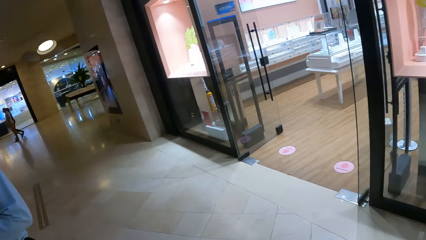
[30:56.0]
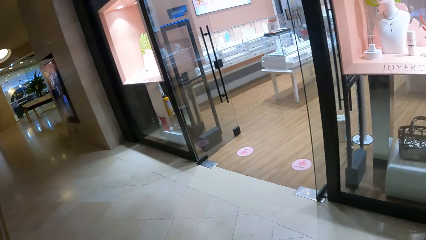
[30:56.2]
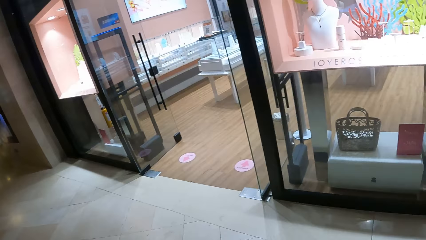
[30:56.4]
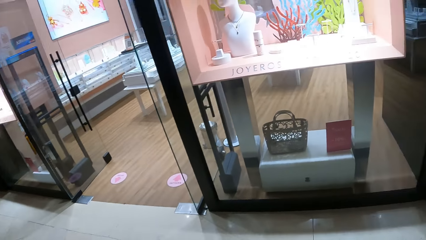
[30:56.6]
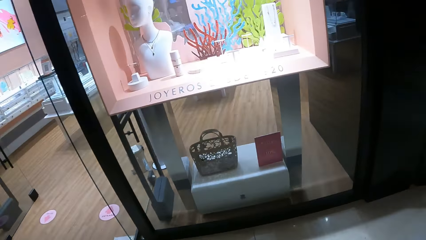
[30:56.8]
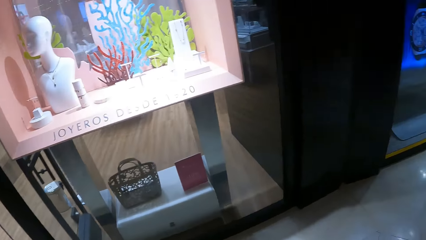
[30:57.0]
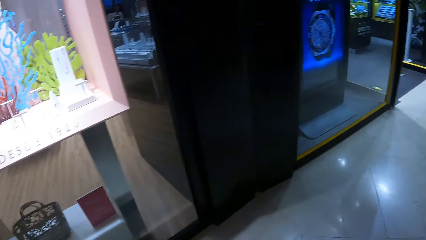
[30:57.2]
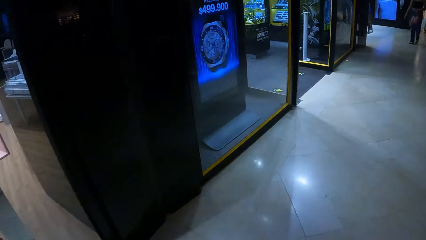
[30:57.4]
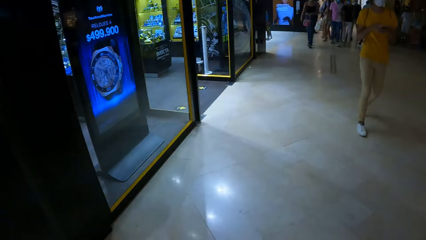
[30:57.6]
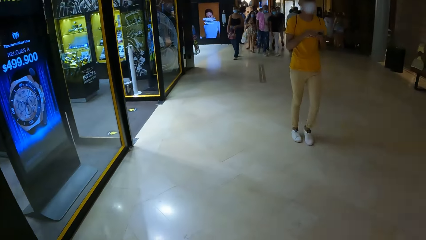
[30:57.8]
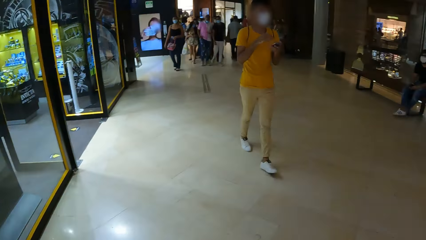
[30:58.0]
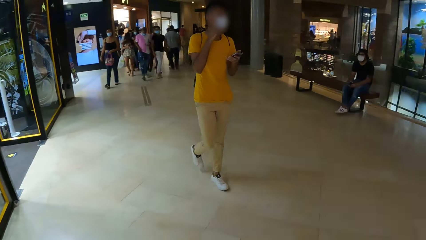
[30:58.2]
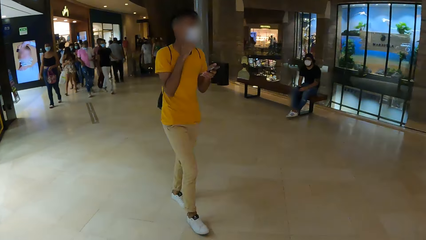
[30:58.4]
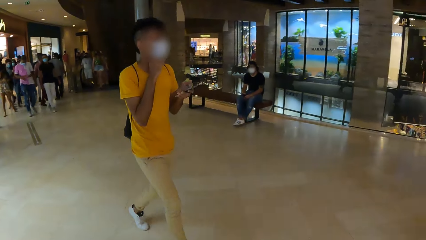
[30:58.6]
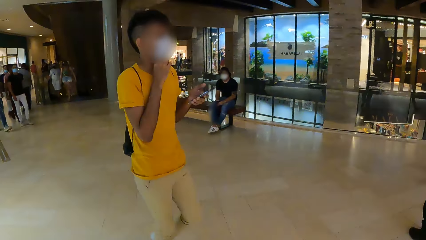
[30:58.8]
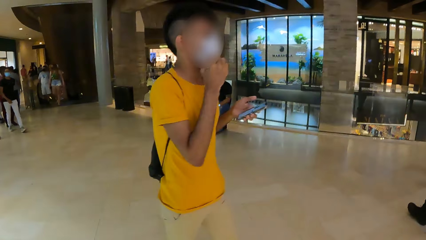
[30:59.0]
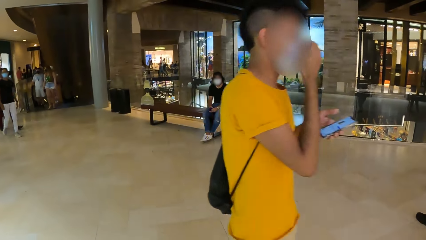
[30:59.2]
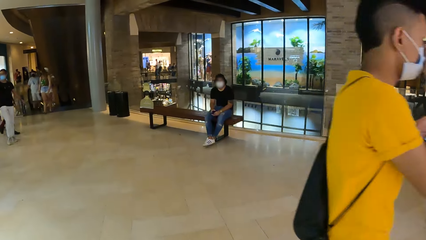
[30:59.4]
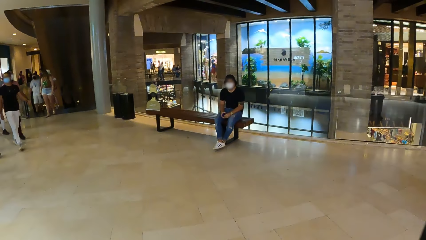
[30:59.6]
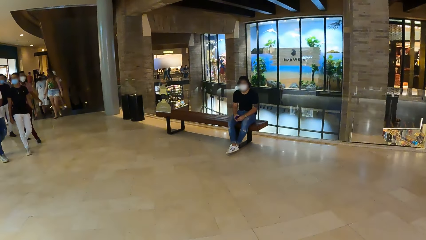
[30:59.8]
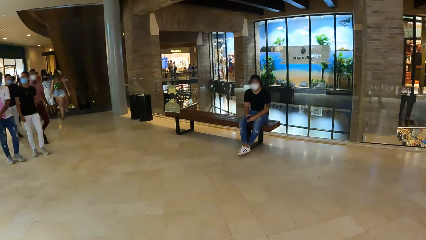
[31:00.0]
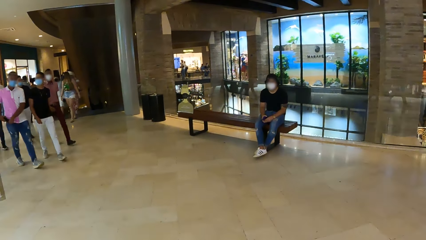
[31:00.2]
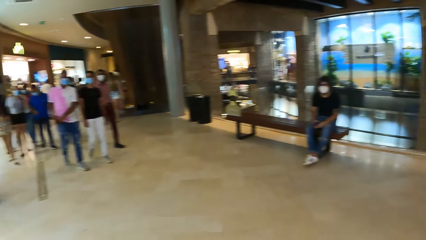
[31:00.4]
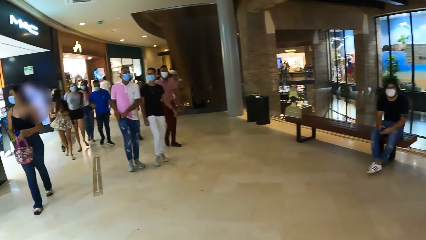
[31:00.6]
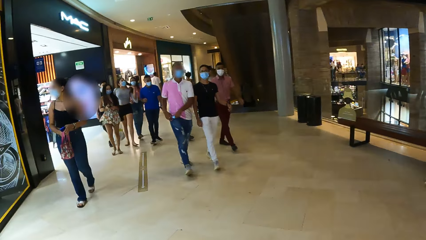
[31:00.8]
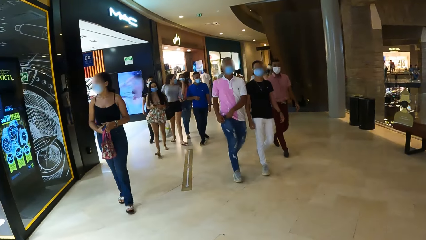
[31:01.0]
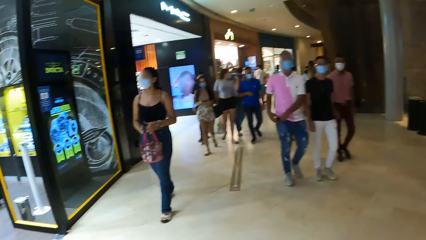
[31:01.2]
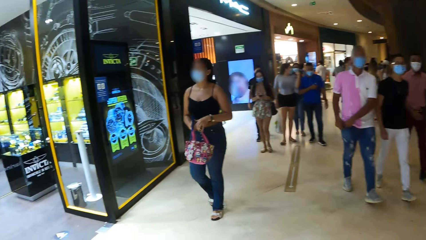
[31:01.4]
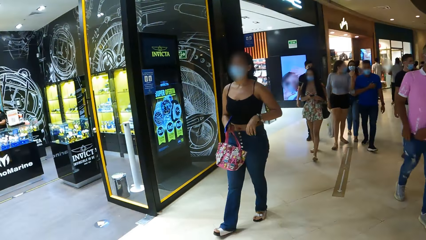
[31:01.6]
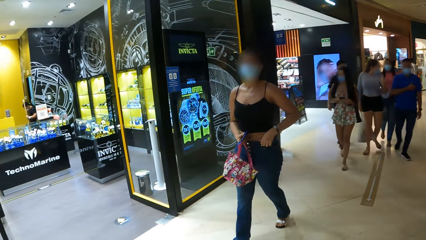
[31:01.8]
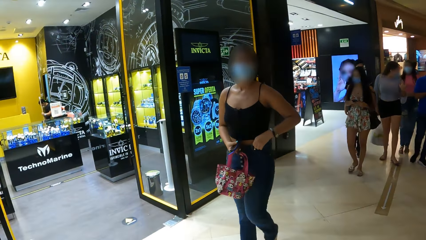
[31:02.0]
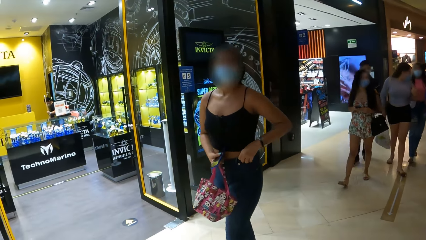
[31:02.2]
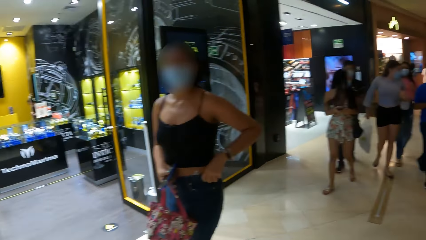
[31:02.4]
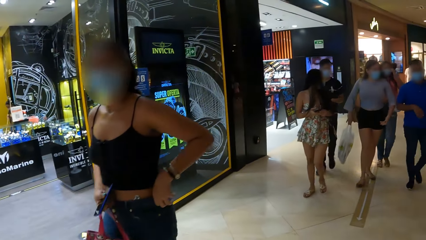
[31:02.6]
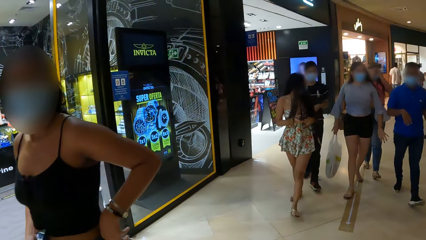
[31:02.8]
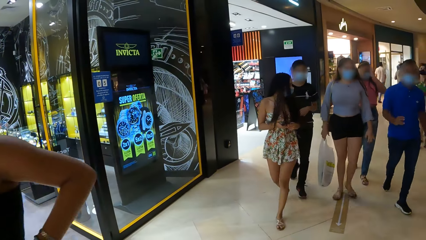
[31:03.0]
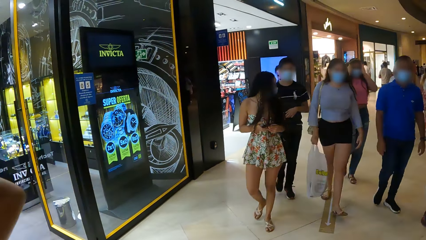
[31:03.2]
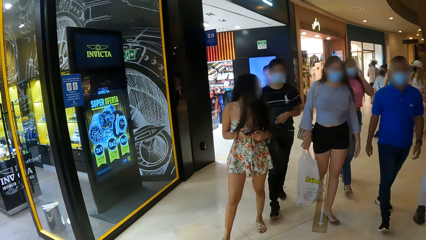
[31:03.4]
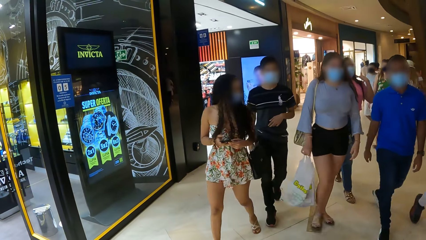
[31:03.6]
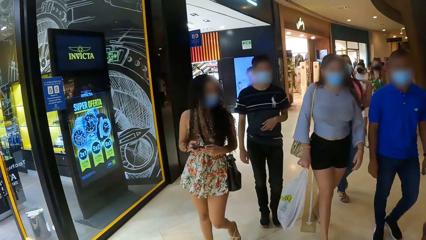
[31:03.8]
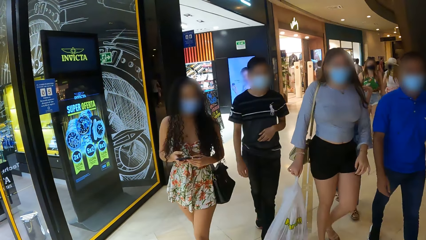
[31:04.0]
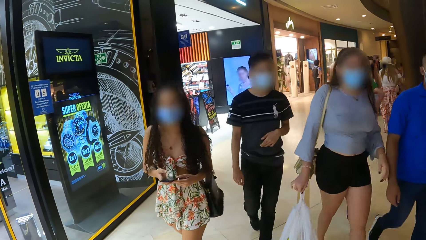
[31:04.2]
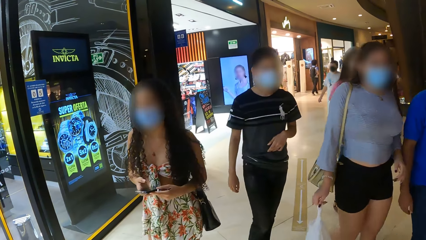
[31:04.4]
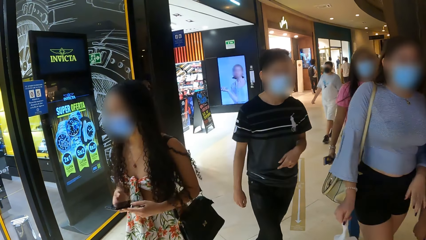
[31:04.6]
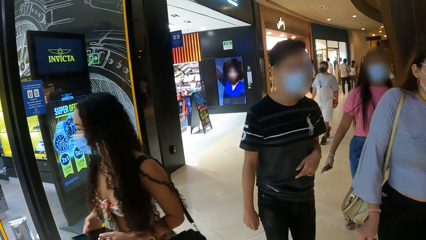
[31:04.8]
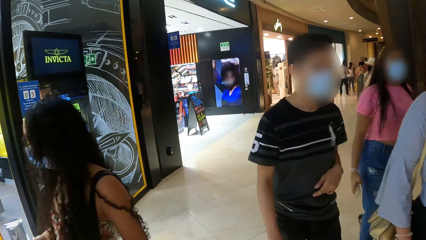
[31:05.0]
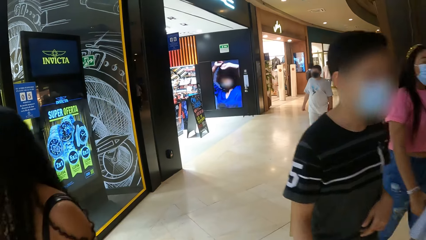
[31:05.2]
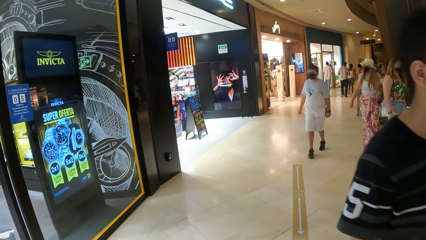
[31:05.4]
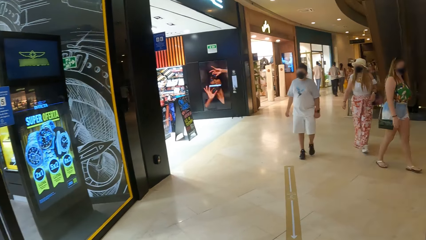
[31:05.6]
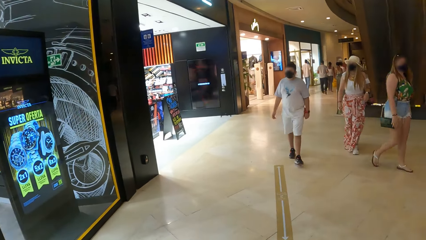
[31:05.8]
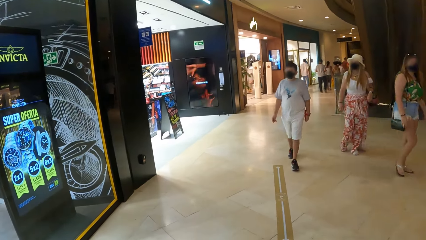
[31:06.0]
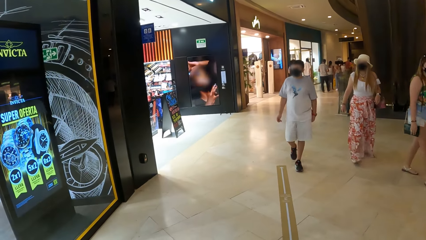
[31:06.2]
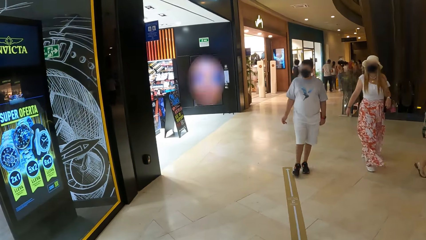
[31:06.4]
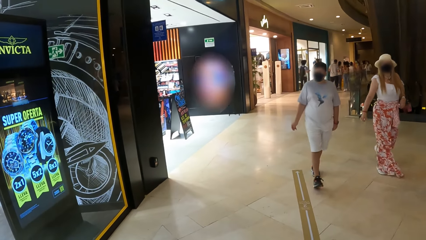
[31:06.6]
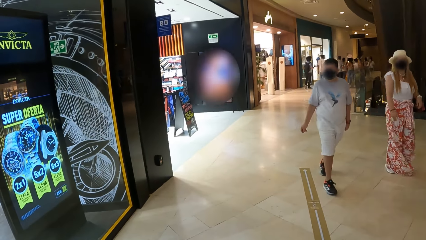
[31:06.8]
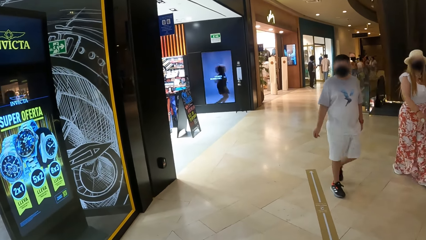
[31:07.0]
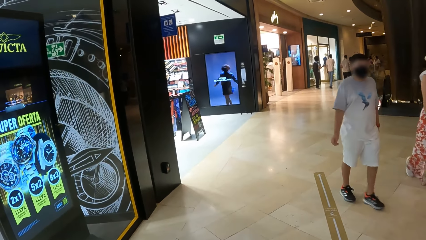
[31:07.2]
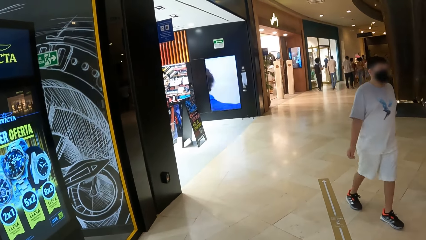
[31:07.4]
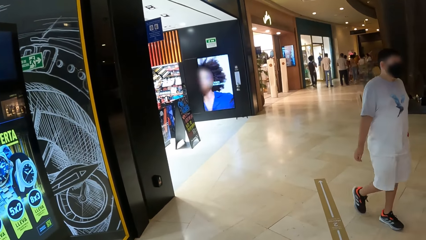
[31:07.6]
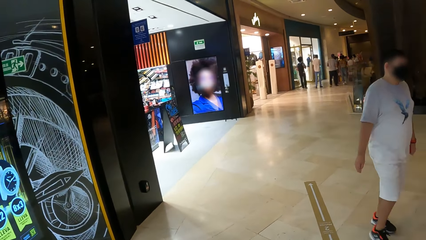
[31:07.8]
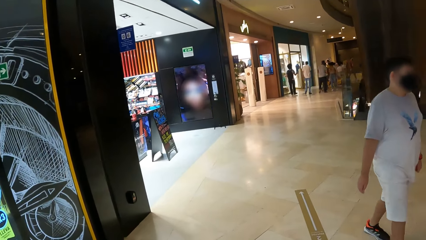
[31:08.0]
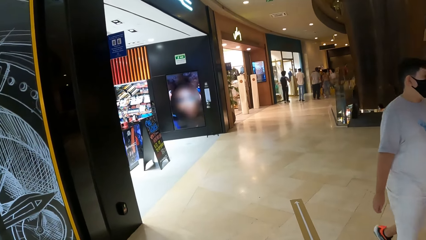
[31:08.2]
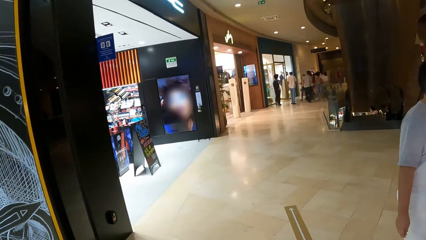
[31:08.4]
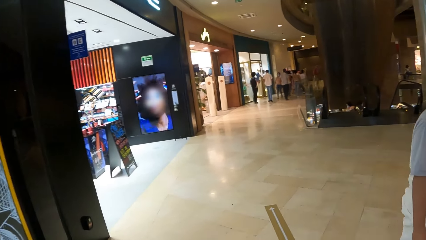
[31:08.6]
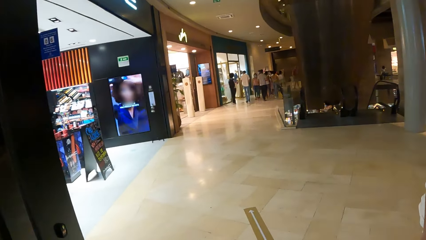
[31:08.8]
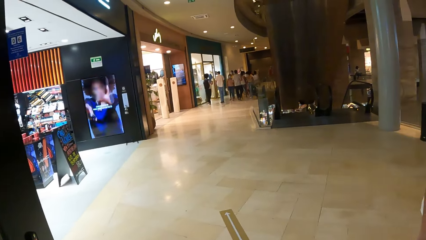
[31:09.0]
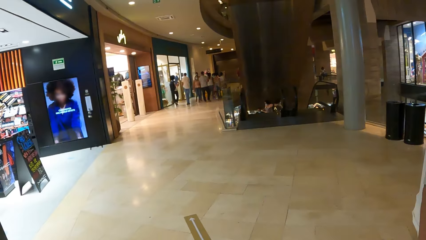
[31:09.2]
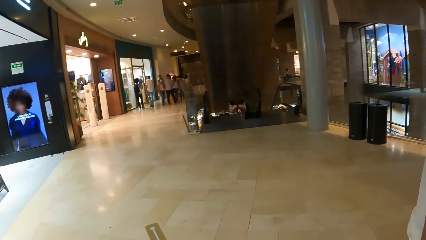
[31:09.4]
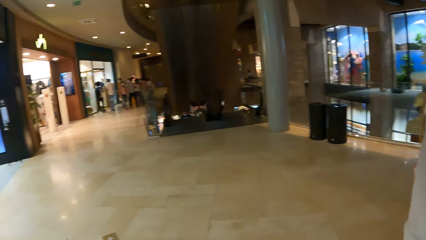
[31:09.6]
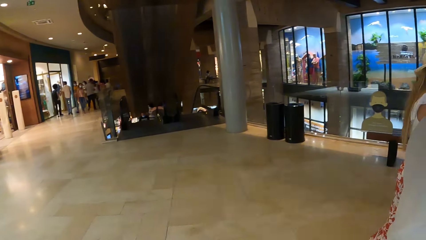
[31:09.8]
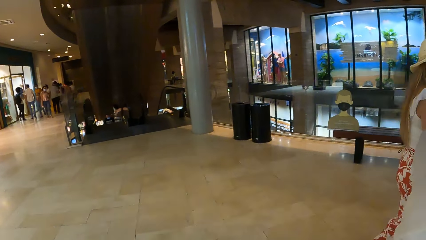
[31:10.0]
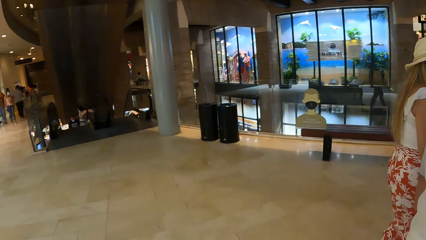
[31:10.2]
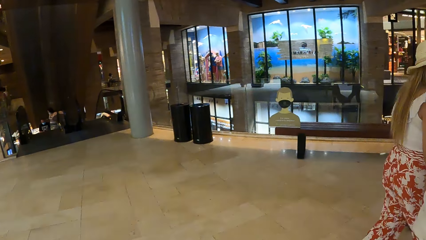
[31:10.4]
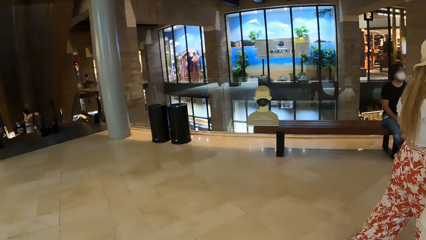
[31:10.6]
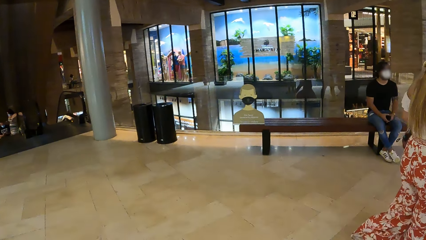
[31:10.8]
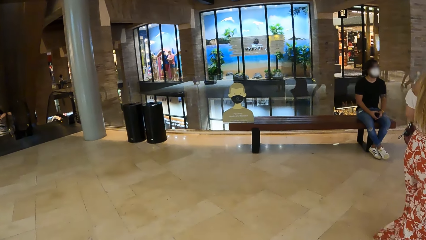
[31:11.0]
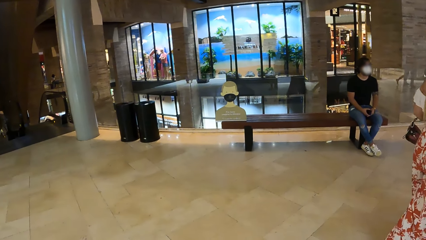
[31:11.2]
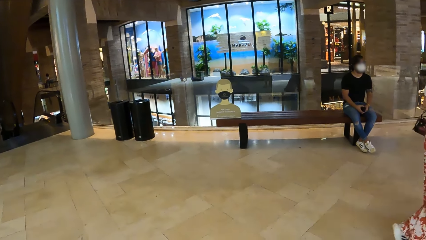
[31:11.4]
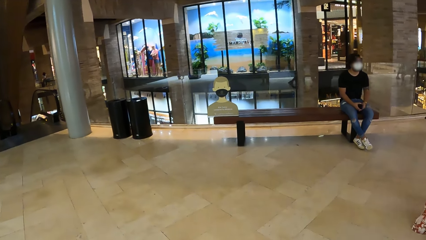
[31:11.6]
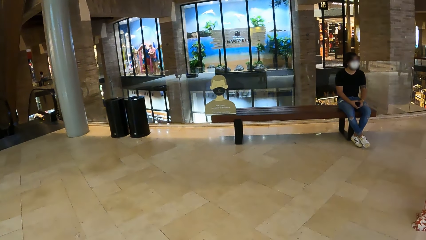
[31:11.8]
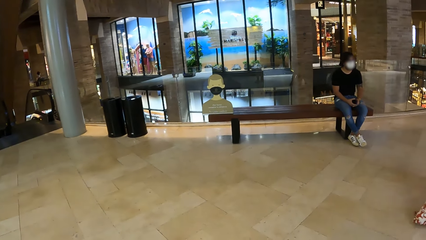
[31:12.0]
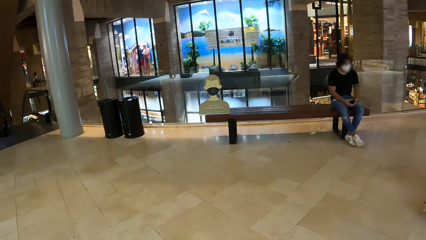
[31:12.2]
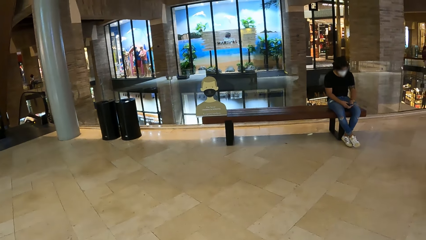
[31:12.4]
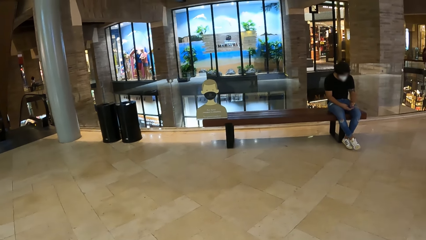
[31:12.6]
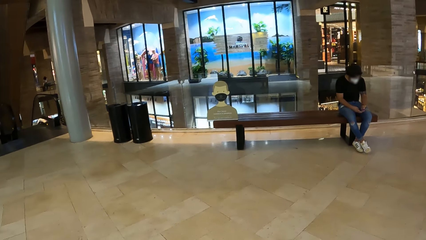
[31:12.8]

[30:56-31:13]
The camera wearer turns around. They walk. They walk around.
